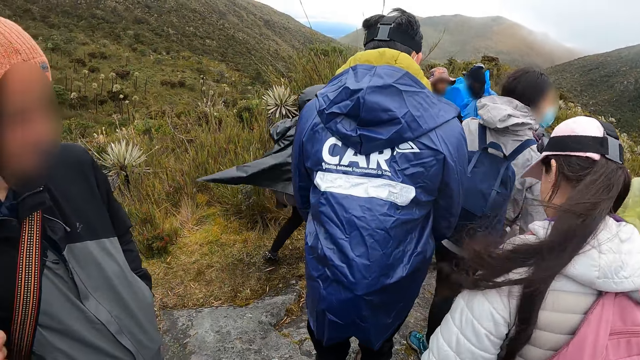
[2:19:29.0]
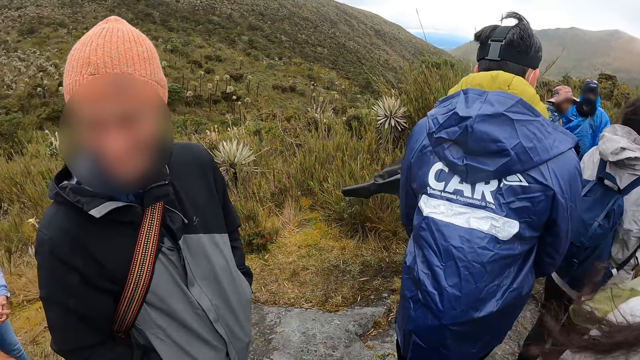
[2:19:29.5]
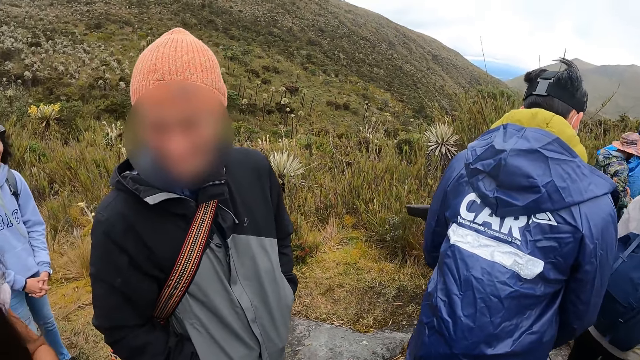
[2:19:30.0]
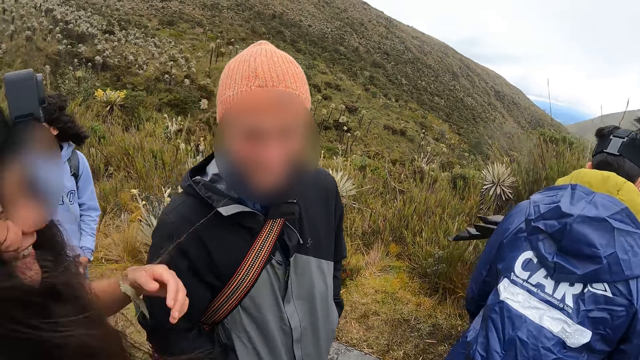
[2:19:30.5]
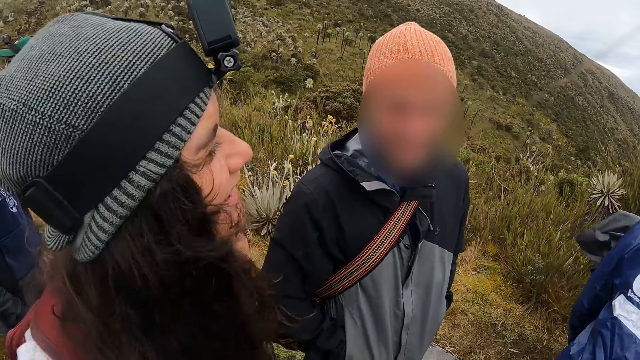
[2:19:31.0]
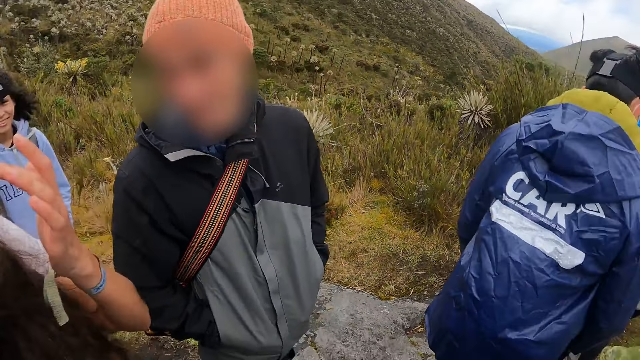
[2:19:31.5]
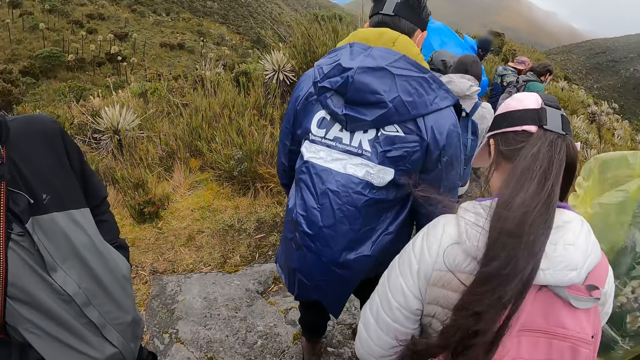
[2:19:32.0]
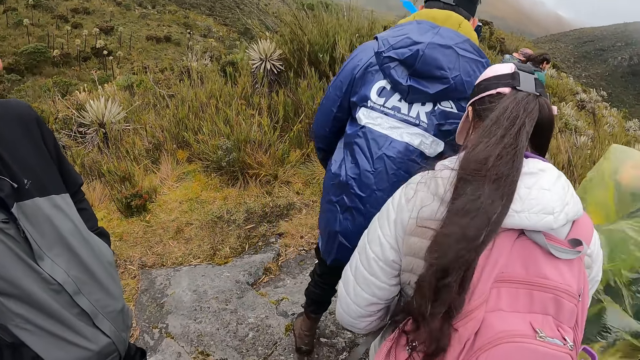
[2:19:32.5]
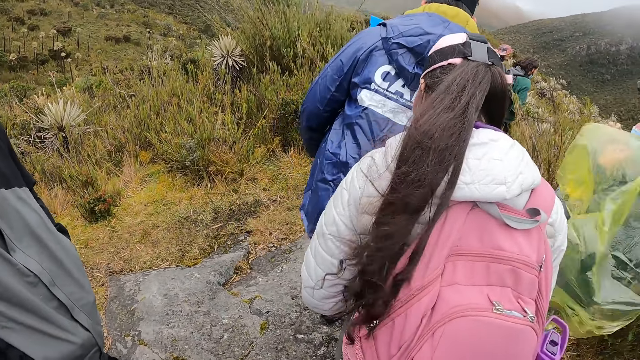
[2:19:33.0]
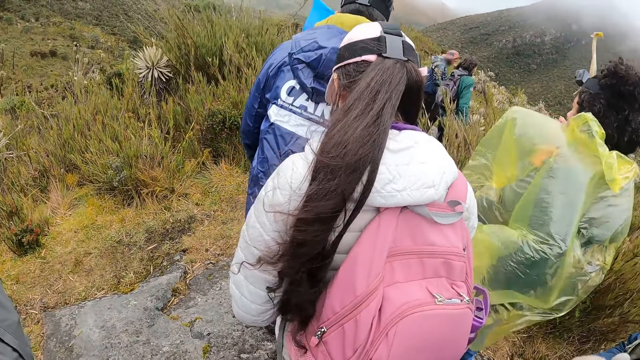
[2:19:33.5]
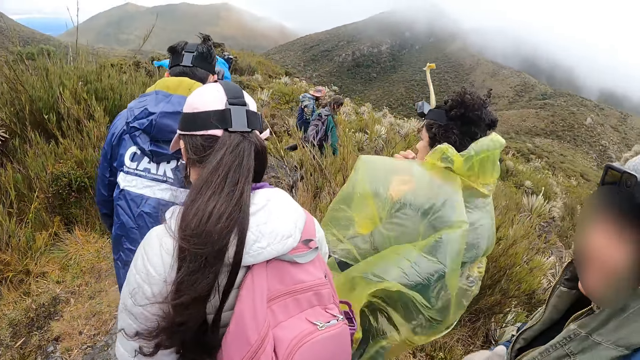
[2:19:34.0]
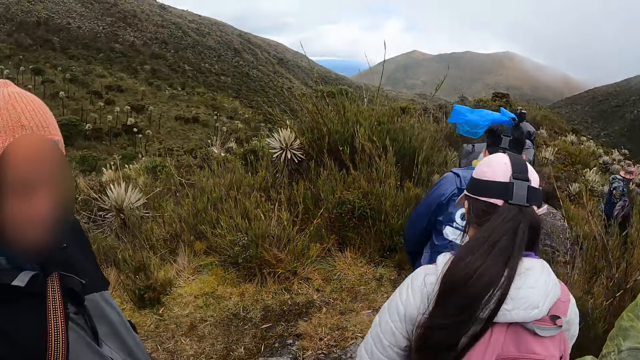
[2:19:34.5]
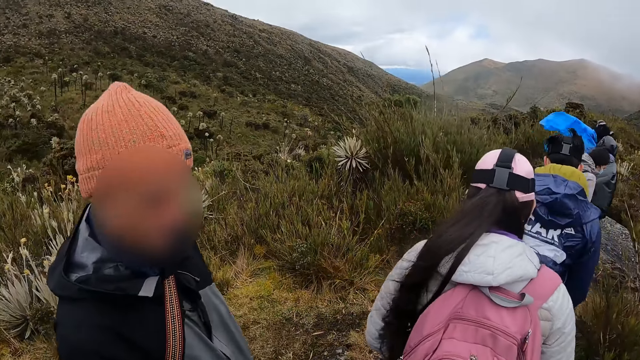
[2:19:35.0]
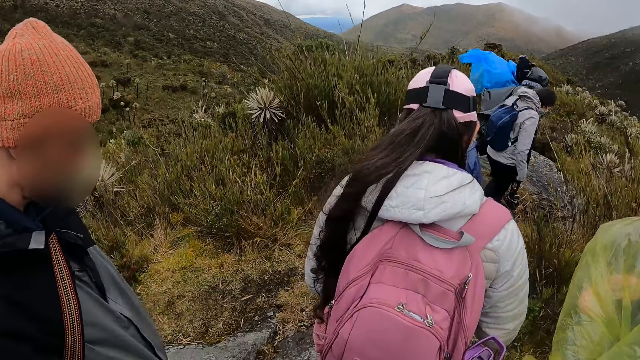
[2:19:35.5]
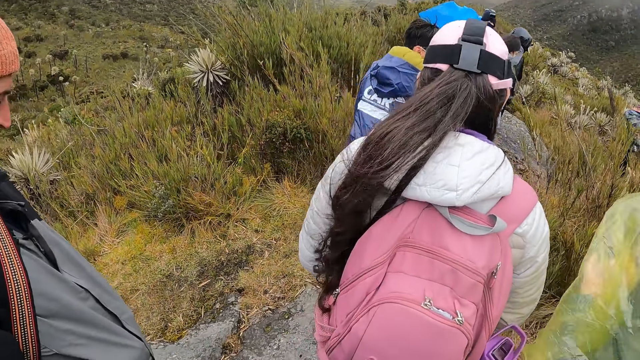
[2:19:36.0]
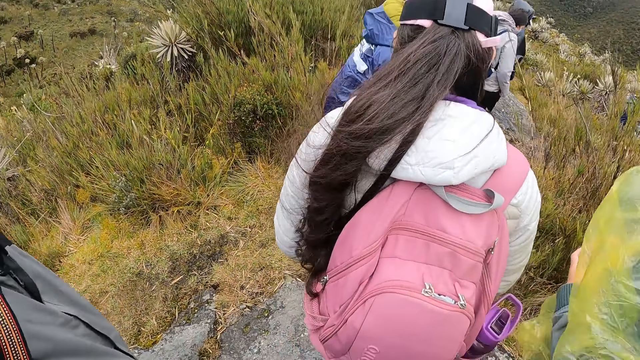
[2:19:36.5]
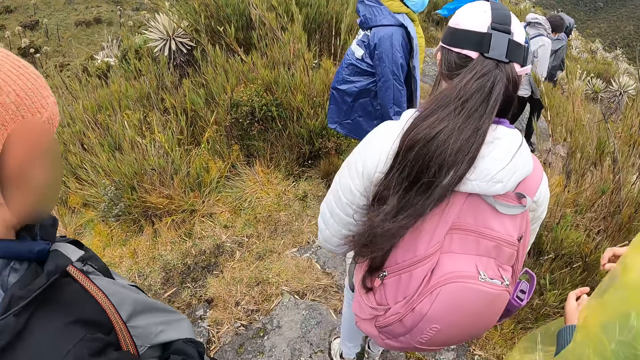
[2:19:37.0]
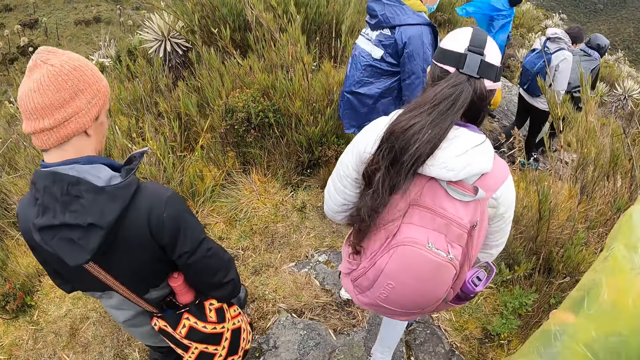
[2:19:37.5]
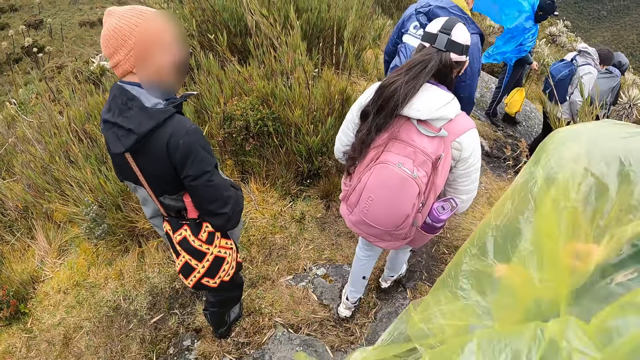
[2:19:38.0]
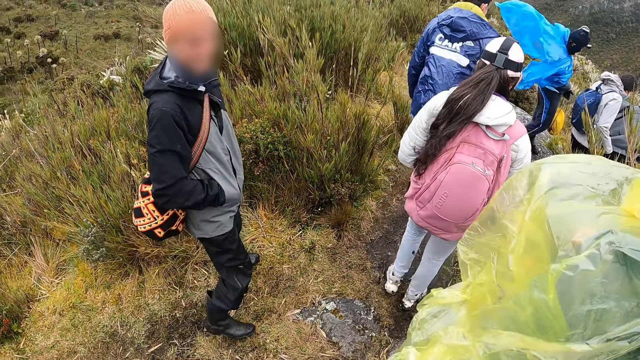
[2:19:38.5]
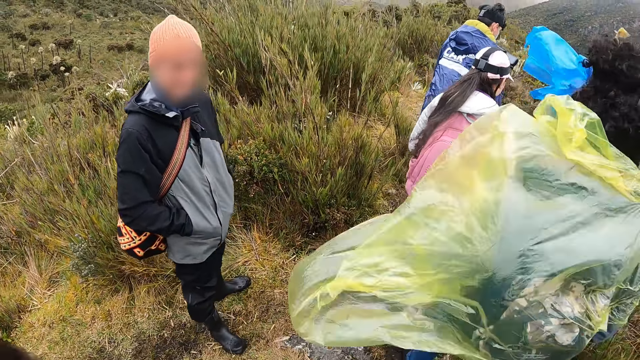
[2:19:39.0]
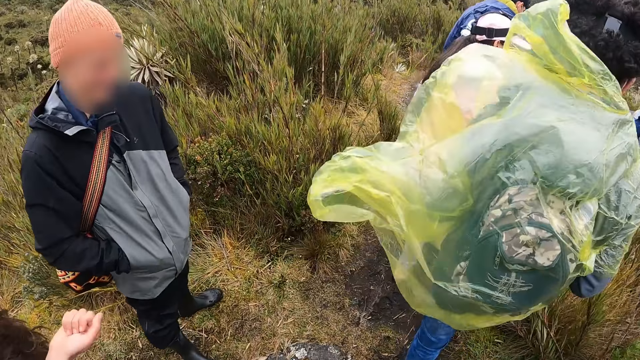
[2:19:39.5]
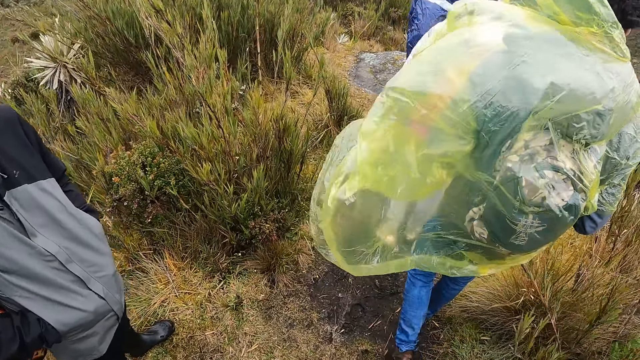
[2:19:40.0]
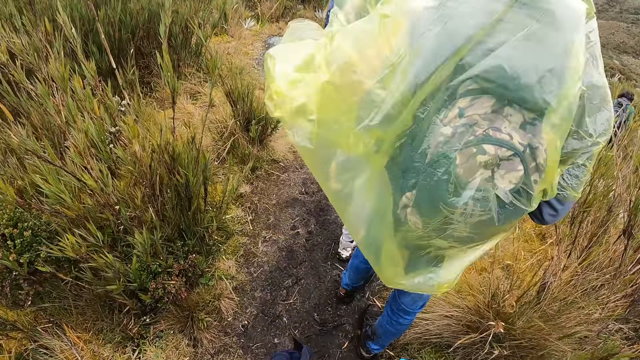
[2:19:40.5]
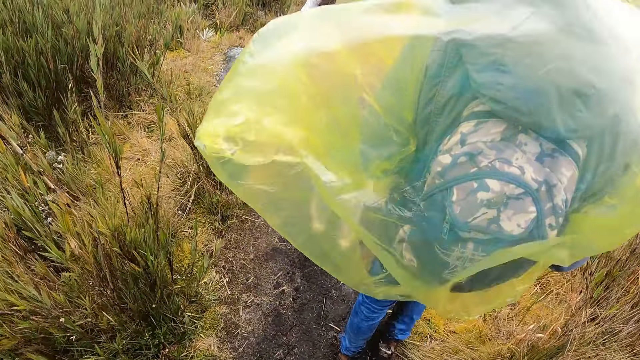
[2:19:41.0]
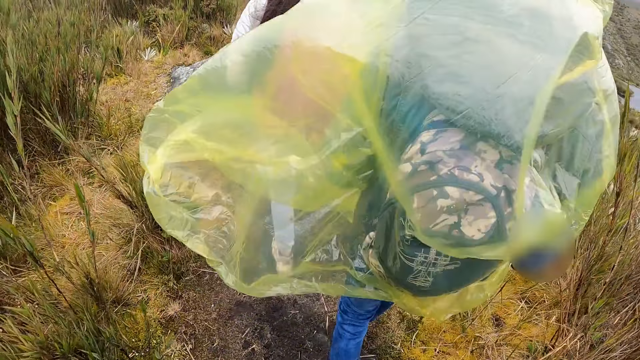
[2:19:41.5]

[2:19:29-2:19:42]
The camera wearer stares at a person and another person. They walk around.

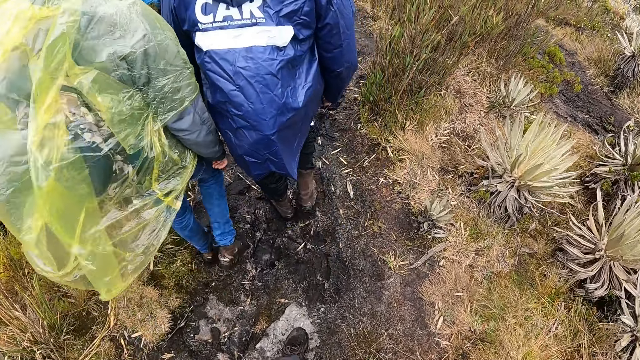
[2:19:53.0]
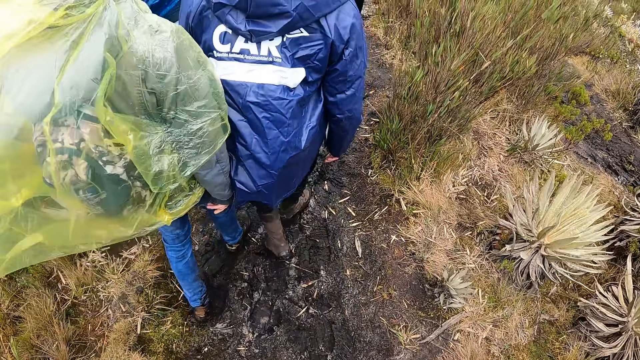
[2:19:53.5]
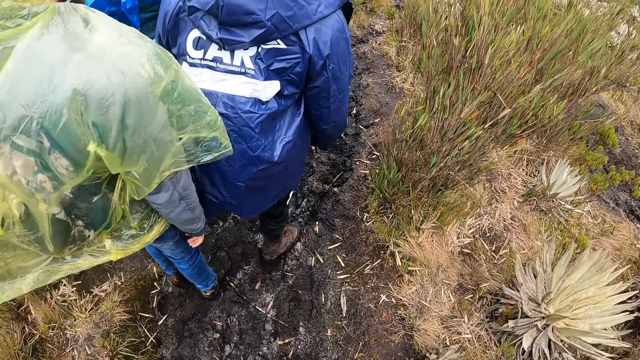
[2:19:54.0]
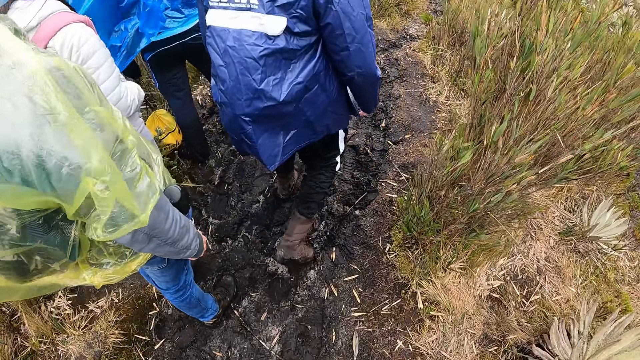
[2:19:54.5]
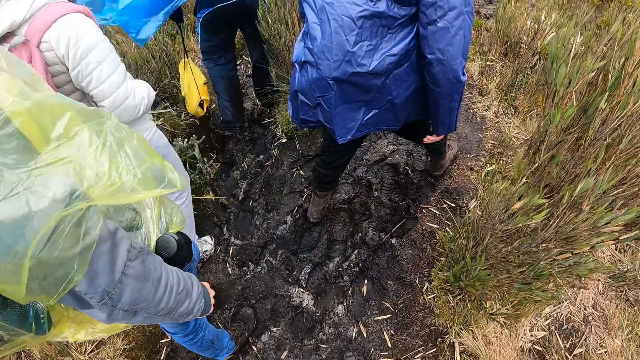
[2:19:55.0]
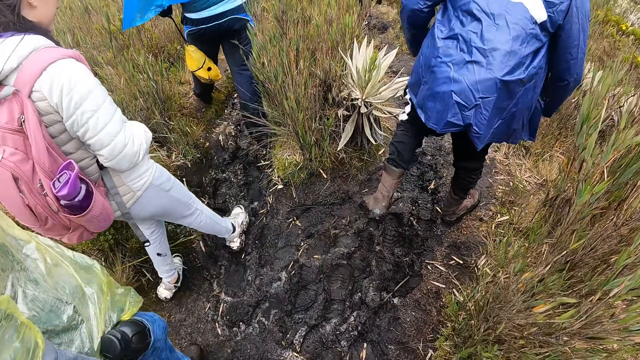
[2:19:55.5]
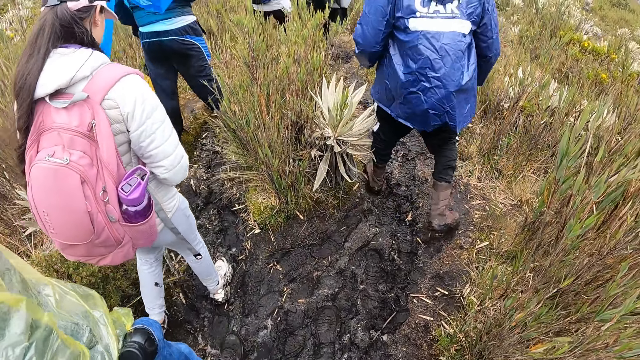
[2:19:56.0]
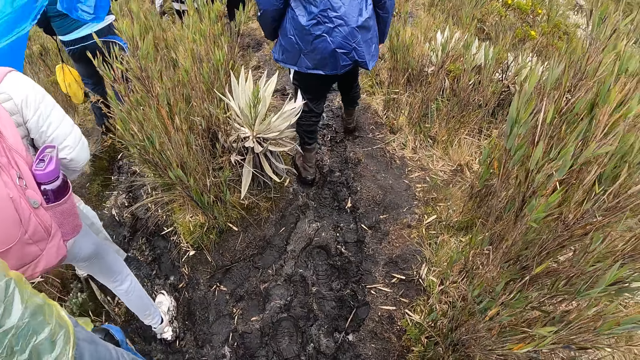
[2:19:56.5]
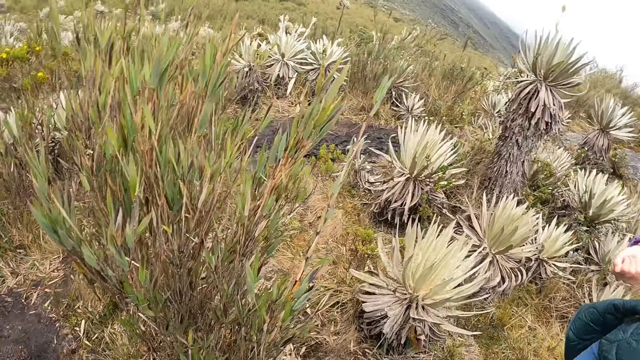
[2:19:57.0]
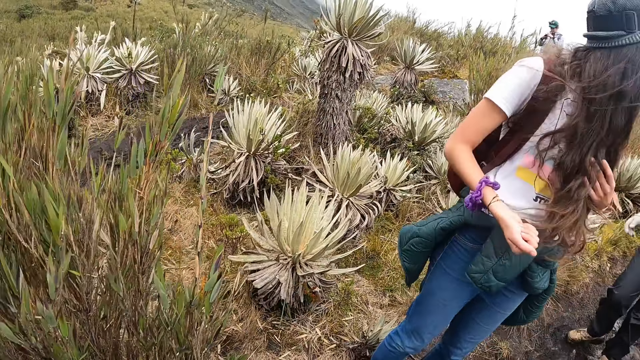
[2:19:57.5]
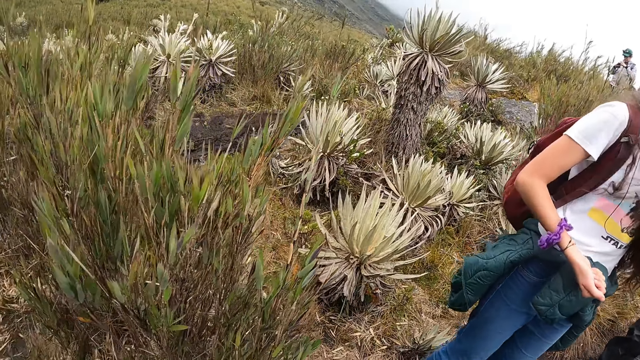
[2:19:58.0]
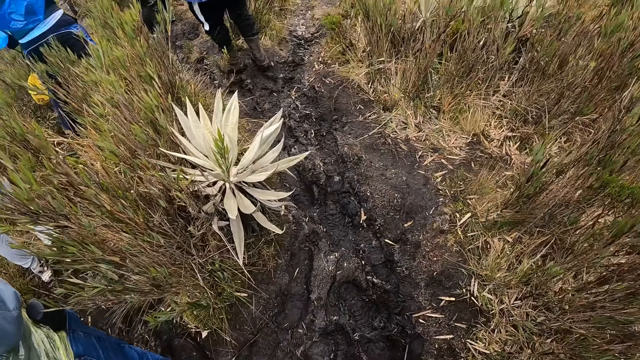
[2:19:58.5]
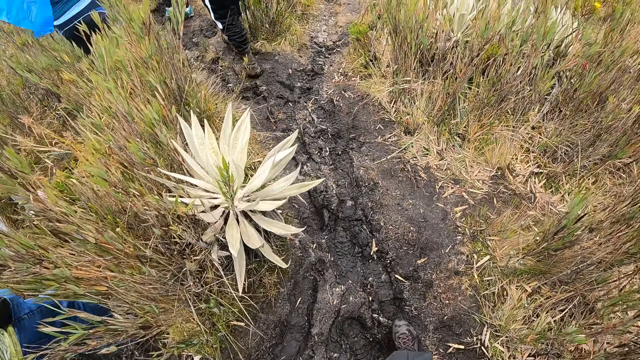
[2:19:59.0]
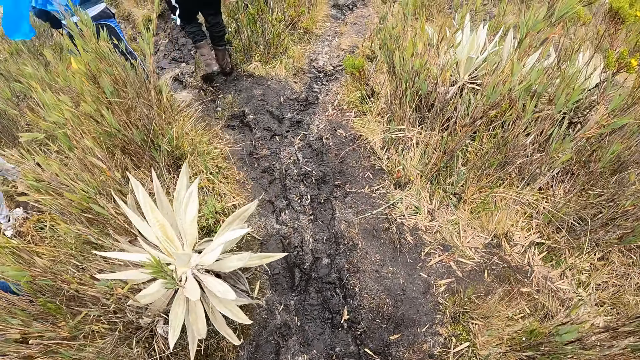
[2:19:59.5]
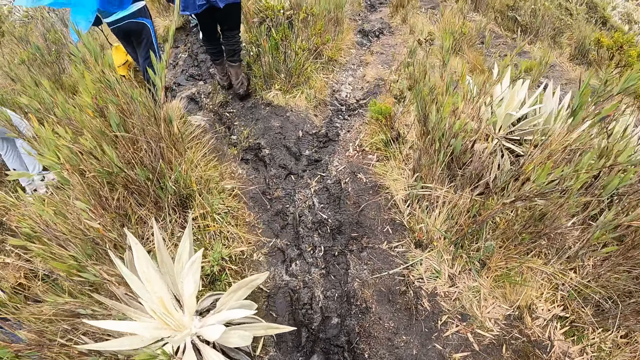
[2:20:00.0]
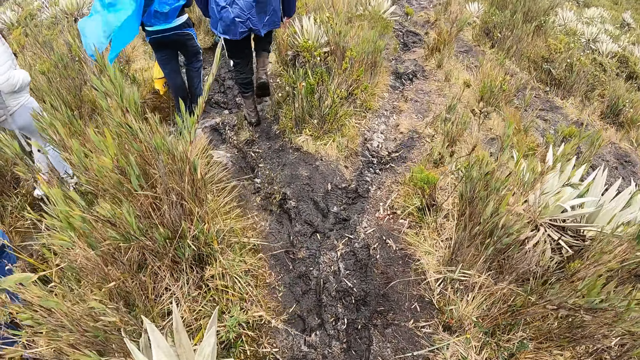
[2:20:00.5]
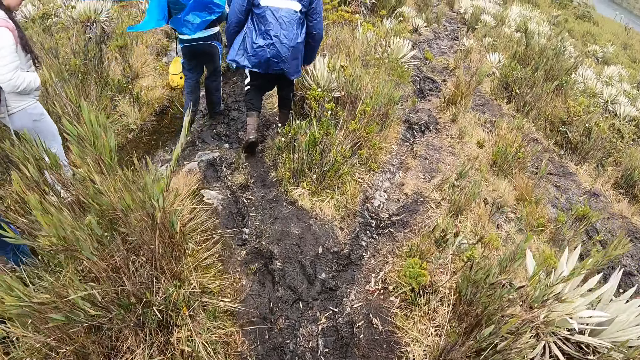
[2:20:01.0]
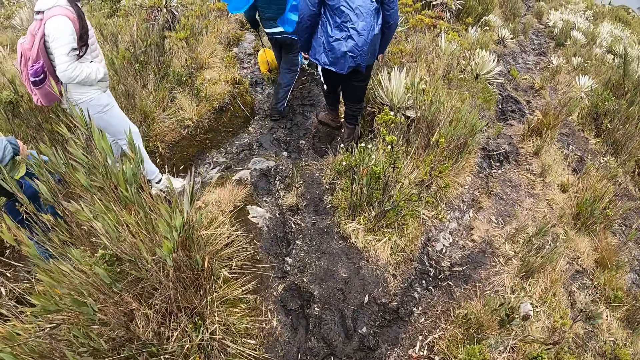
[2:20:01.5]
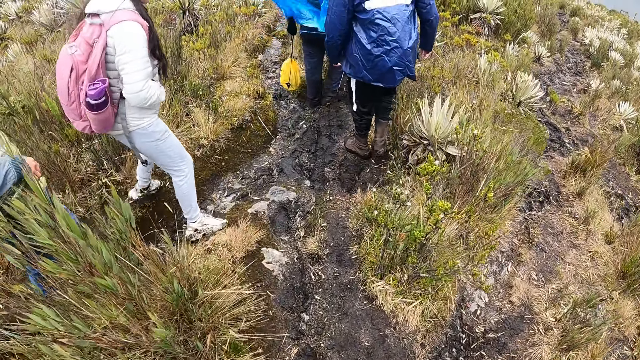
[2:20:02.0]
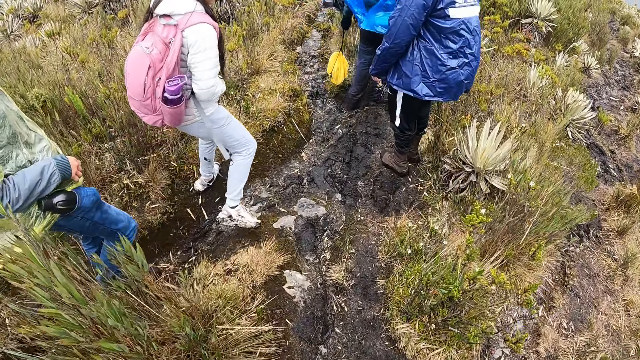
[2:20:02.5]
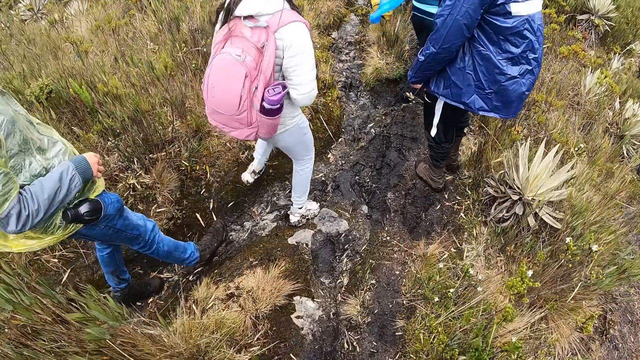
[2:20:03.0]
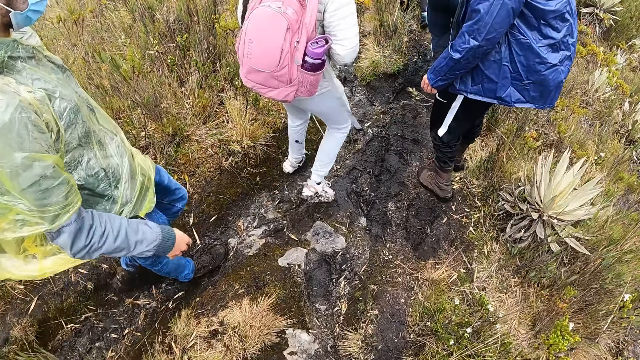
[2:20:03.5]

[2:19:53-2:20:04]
The camera wearer looks around the field. They walk on the field.
